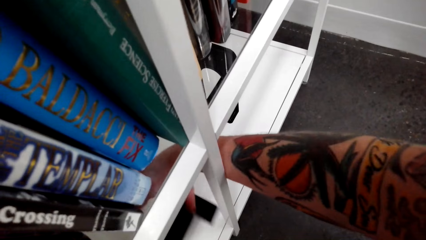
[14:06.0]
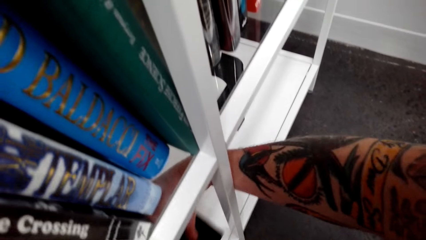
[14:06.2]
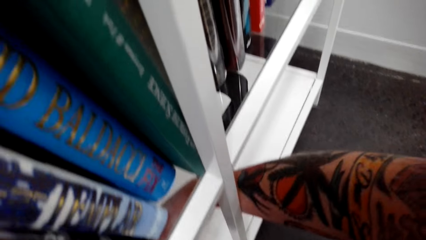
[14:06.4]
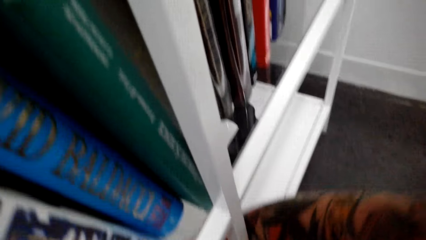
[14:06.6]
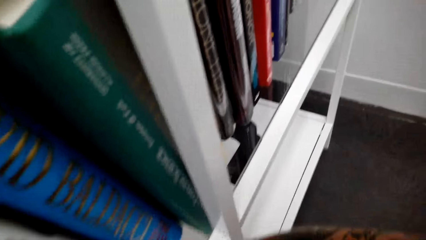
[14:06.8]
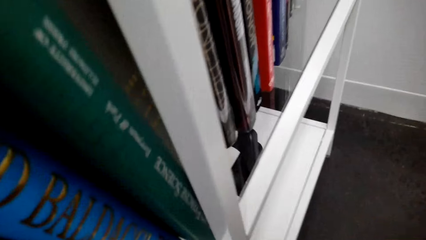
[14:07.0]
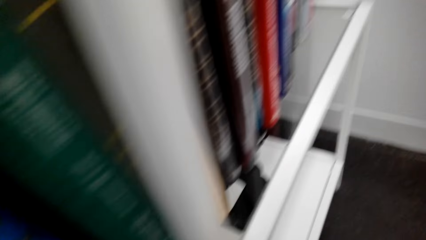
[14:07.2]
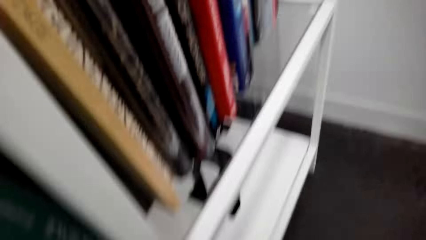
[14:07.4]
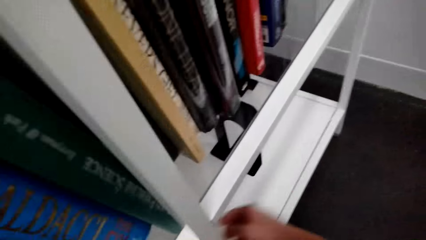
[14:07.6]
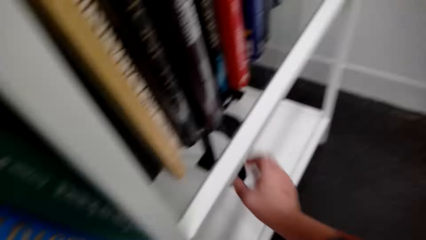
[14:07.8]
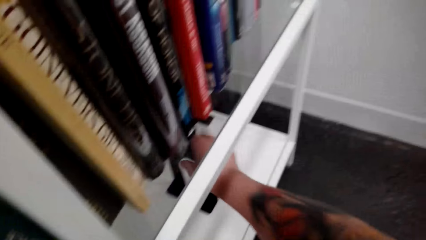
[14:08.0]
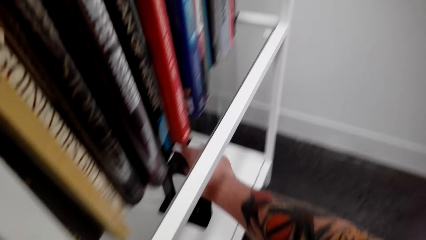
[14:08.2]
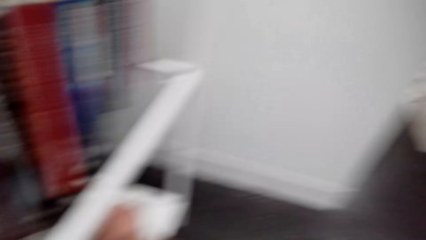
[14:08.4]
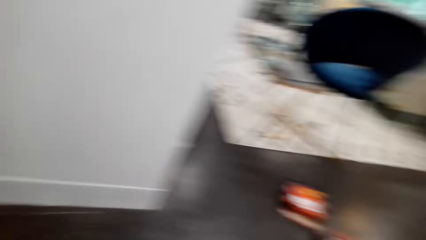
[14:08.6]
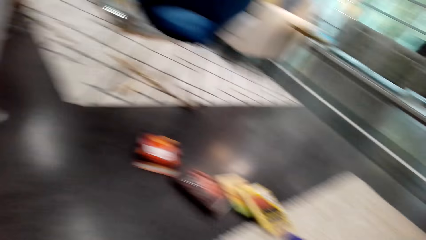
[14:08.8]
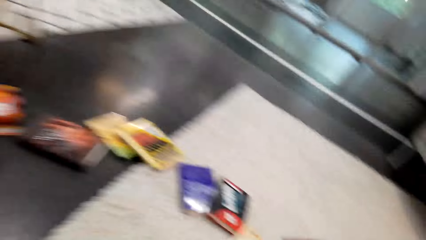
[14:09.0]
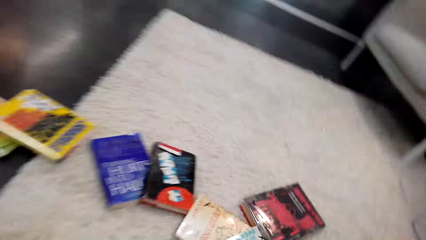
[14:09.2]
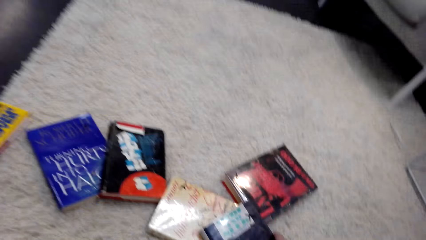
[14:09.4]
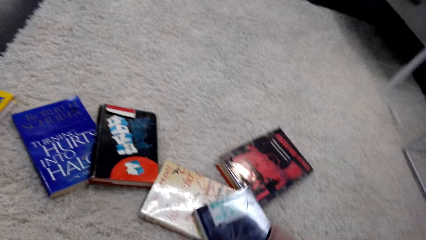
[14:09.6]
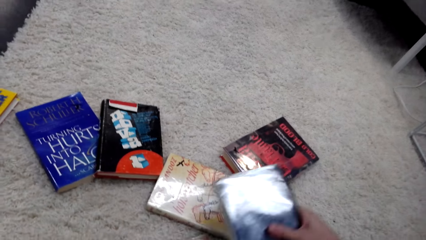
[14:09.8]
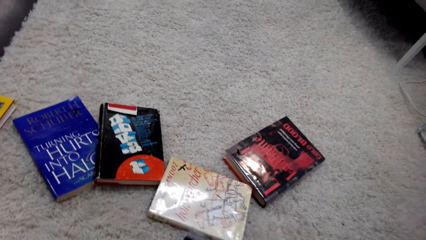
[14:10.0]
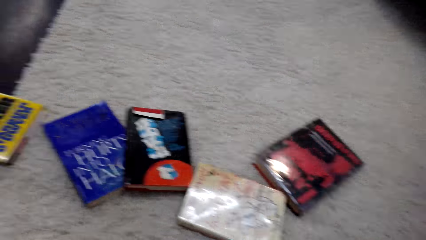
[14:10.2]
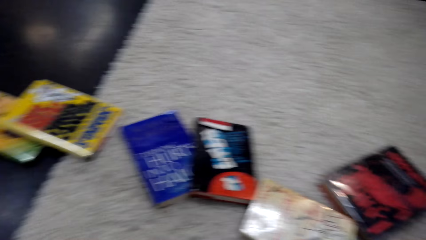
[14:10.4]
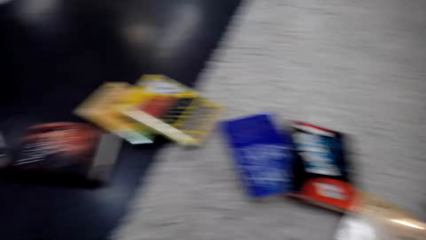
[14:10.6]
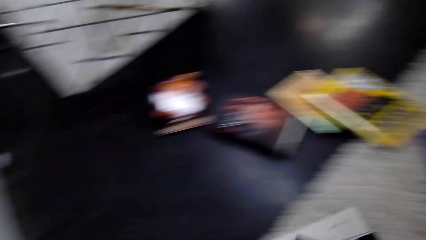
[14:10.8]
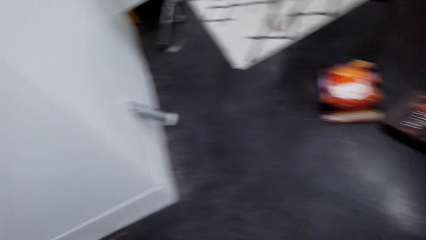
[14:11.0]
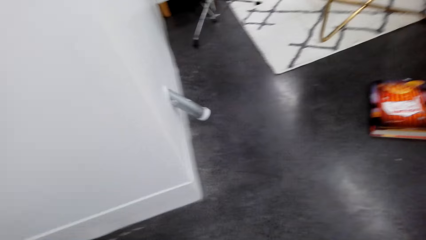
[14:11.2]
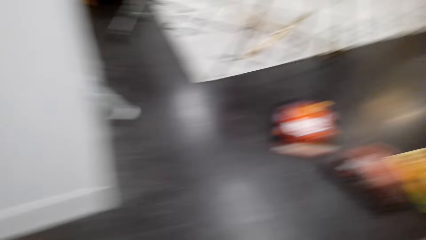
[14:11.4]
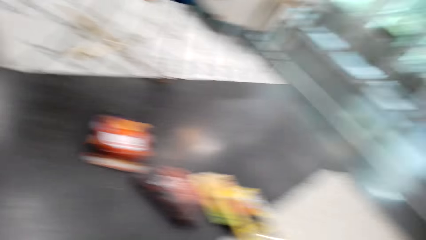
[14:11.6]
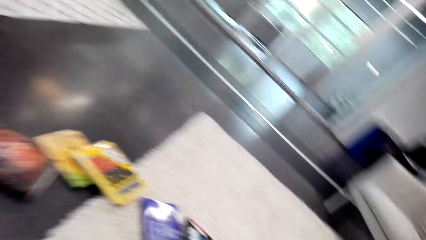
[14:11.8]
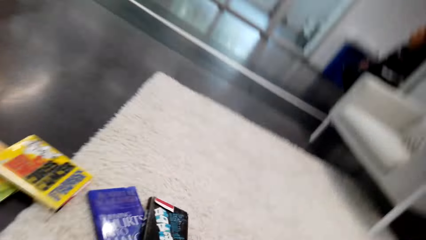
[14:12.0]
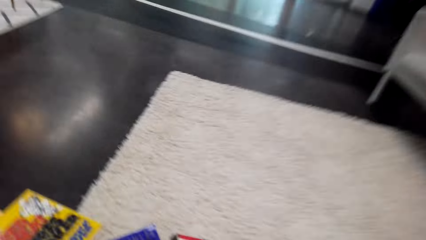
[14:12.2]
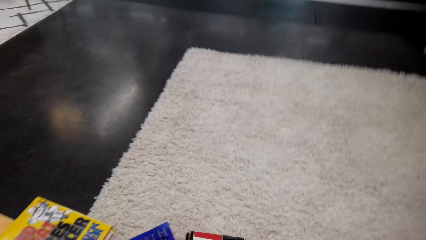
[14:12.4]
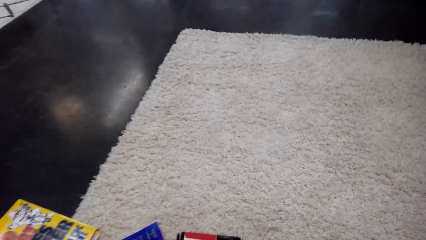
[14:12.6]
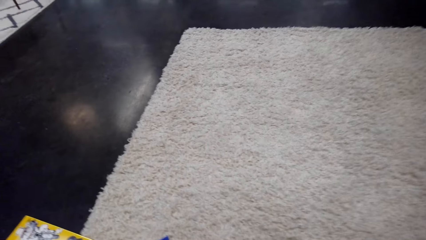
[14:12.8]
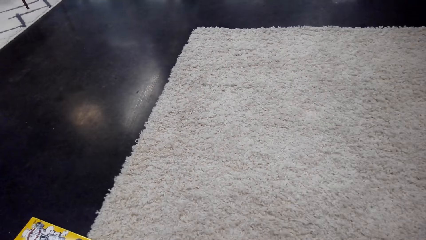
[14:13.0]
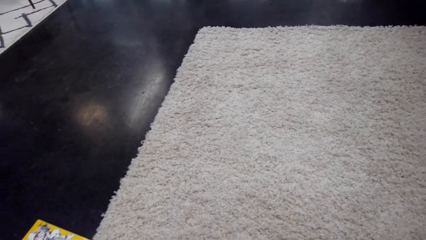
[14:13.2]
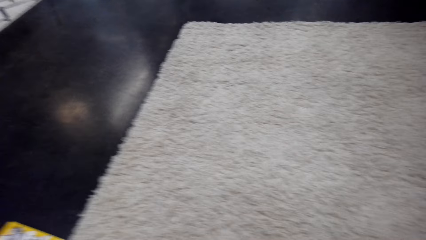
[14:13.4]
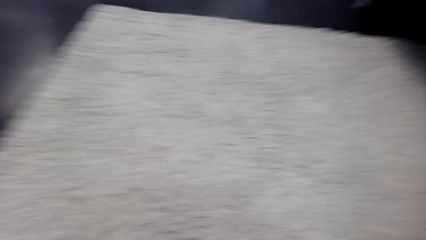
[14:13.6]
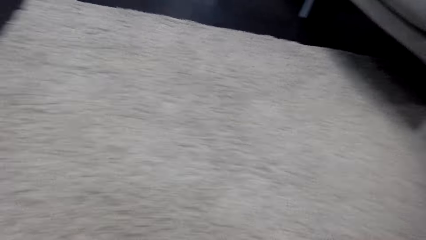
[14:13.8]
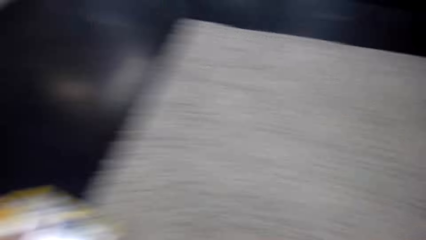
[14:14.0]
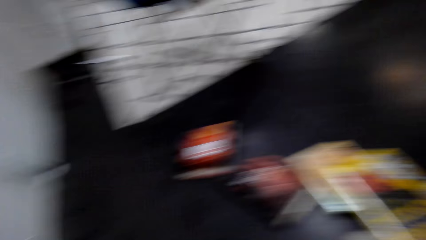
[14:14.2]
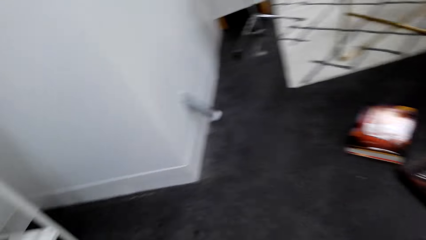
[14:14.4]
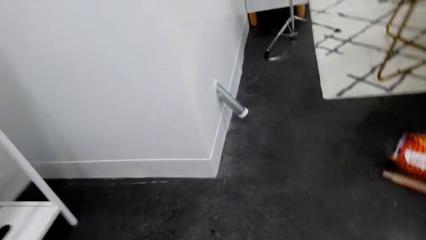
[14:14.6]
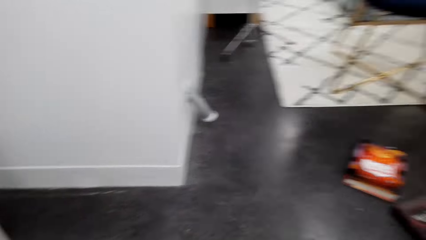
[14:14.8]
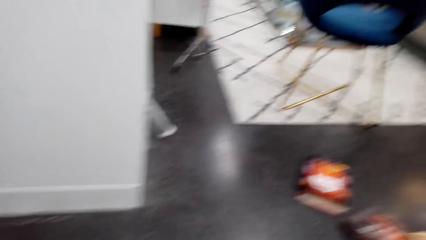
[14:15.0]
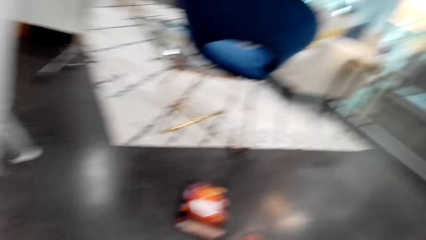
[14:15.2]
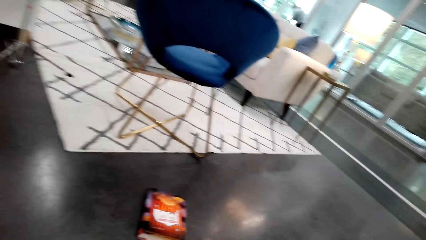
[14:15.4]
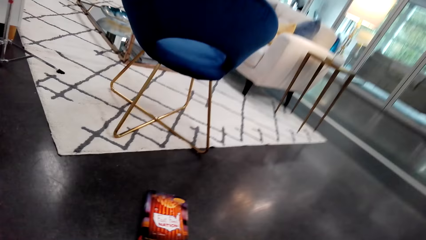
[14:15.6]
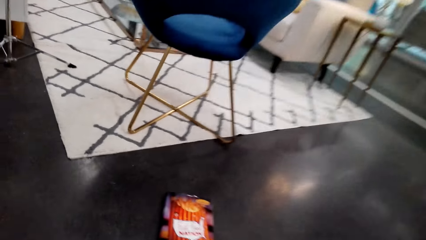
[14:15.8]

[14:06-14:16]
The camera wearer picks the book holder. They move the book holder. They pick the book holder. They walk around. They pick the books from the floor. They drop the book. They look around.

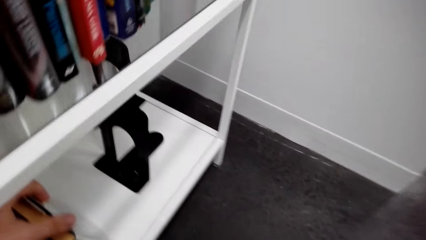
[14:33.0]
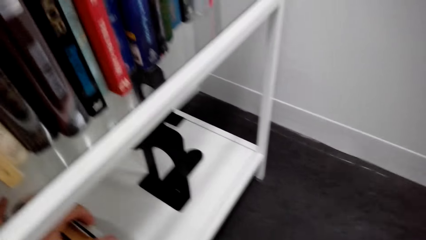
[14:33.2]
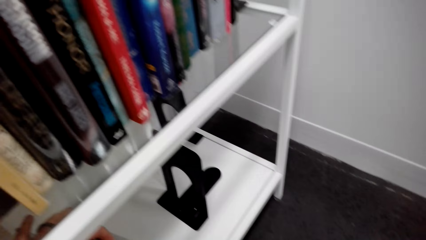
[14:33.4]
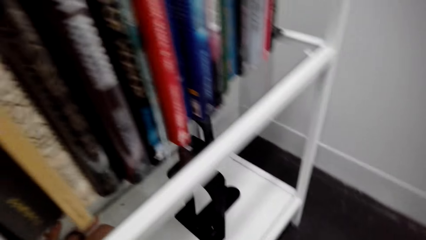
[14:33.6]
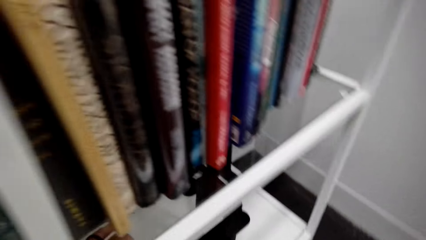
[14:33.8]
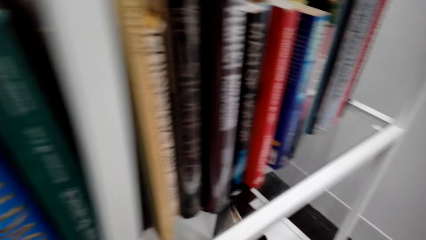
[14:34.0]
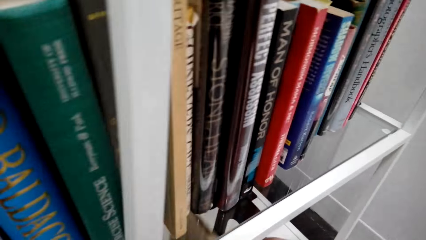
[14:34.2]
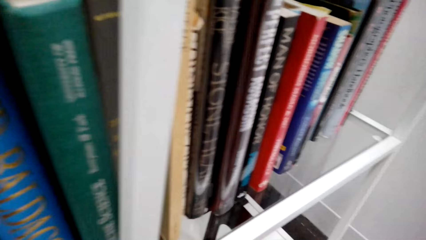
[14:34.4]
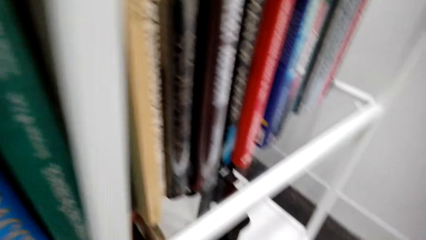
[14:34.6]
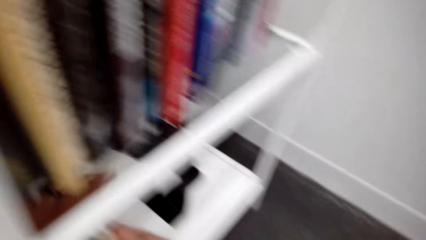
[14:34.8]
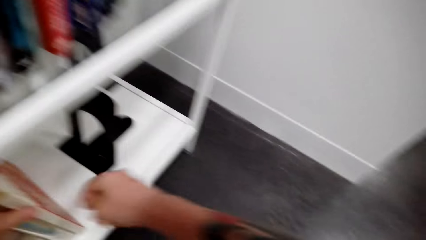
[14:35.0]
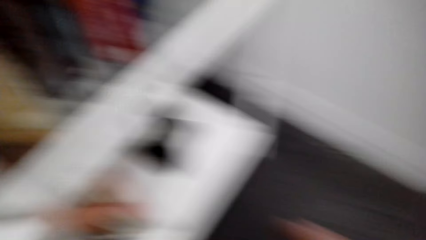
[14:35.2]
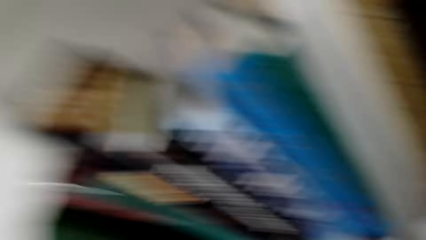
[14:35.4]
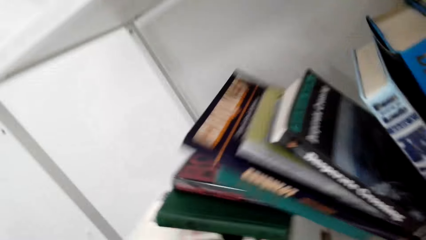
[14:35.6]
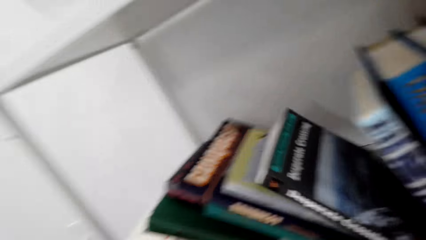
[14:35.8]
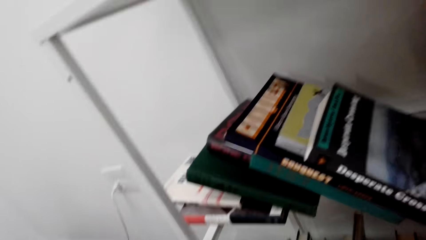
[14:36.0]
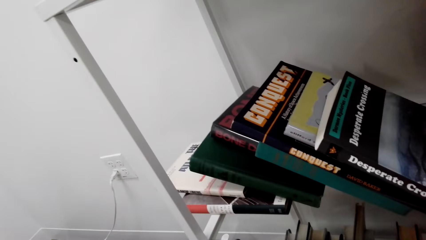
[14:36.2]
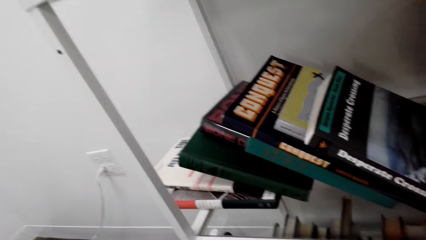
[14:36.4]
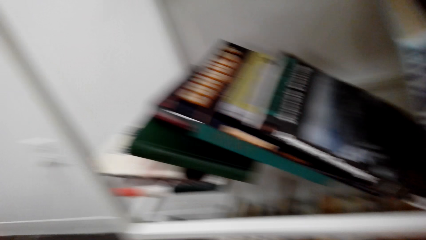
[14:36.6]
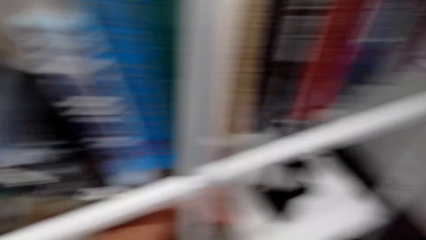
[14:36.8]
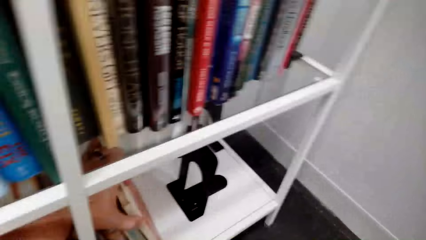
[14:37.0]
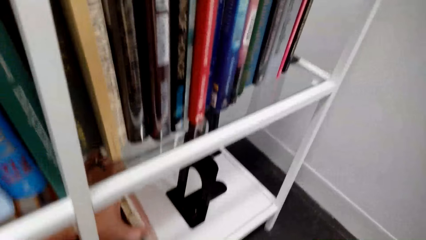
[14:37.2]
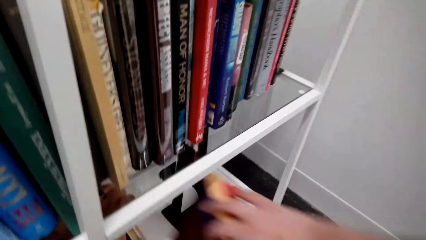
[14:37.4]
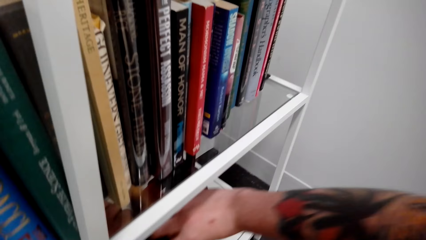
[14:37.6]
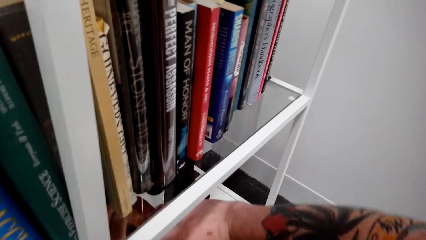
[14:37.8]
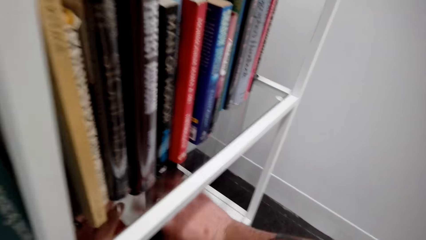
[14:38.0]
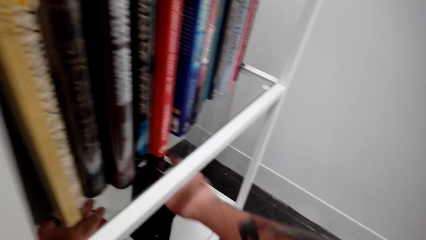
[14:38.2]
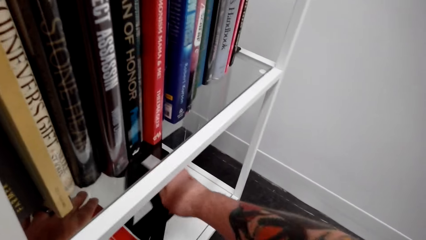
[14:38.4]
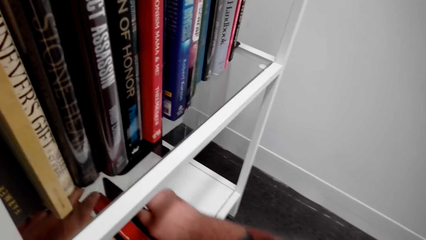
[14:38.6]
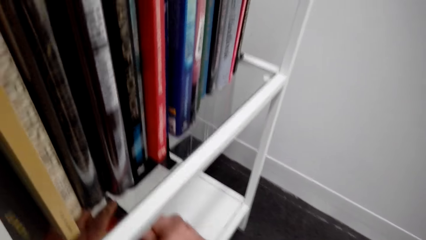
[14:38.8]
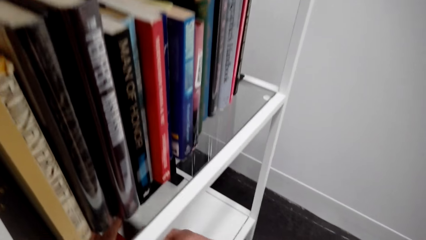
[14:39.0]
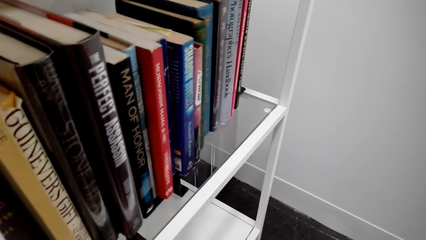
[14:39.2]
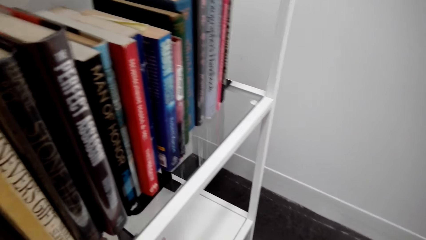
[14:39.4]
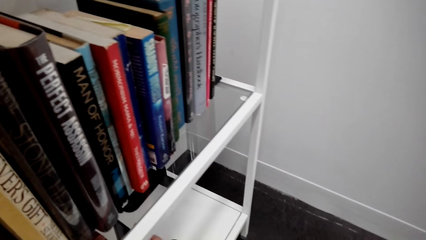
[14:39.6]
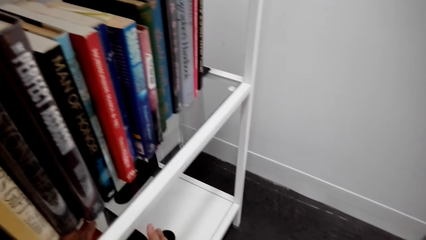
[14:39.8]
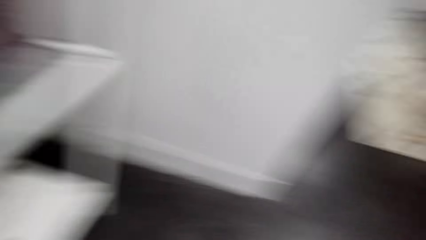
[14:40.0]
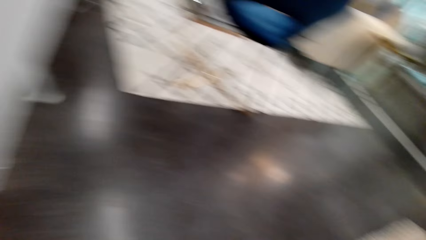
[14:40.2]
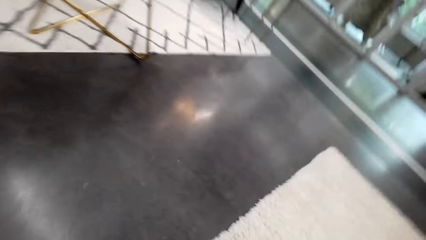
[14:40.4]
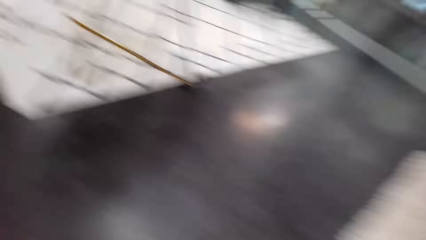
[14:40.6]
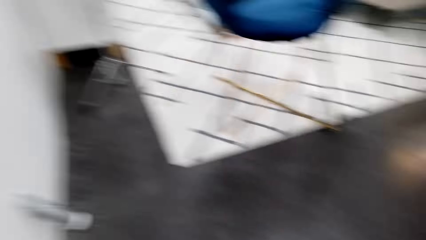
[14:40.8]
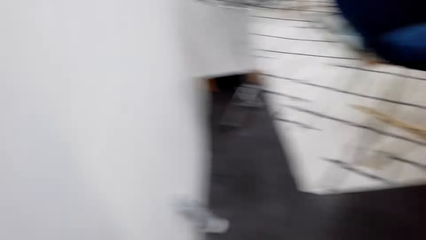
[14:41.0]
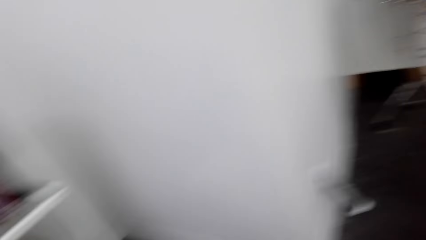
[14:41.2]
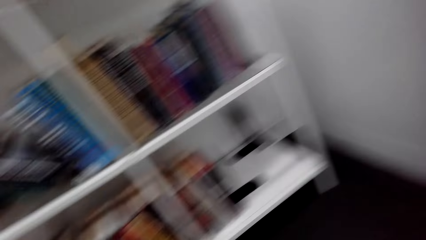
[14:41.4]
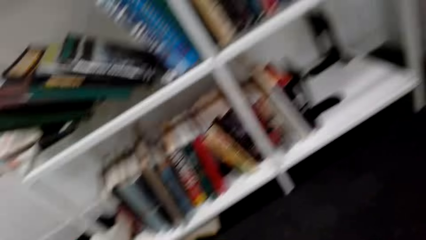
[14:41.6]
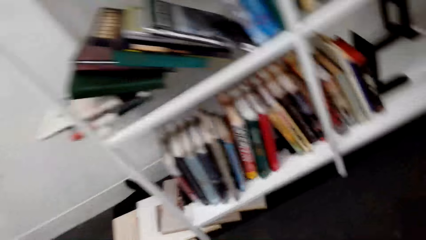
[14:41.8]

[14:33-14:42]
The camera wearer drops the books. They pick the books from the floor. They look around. They put the book on the bookshelf. They drop the books. They look around. They pick up the book. They position the bookshelf holder. They walk around.
